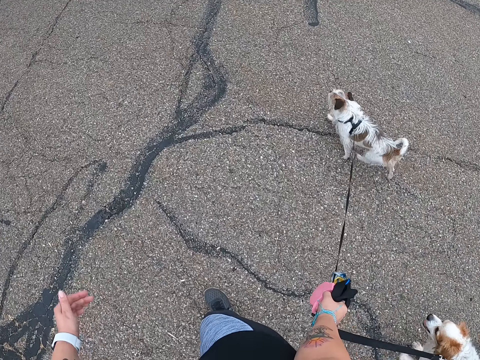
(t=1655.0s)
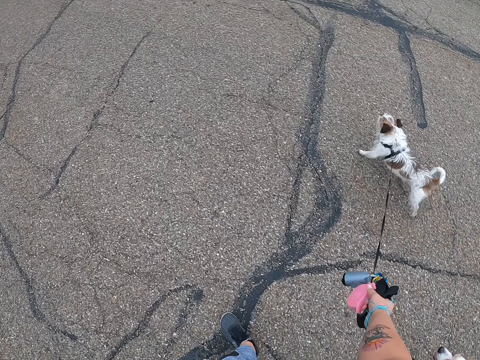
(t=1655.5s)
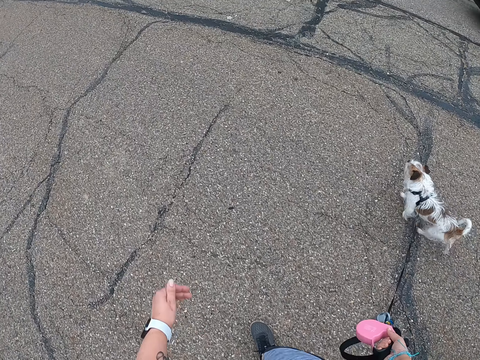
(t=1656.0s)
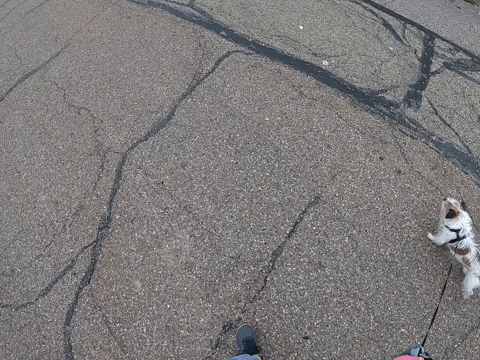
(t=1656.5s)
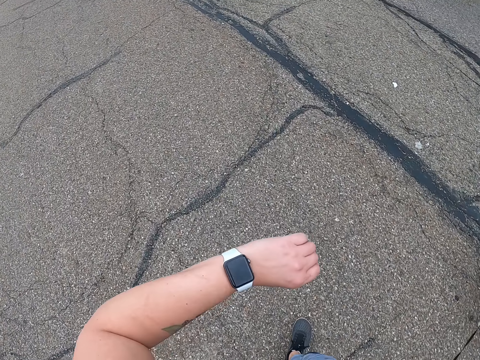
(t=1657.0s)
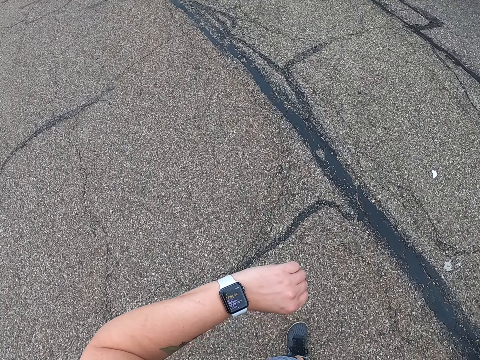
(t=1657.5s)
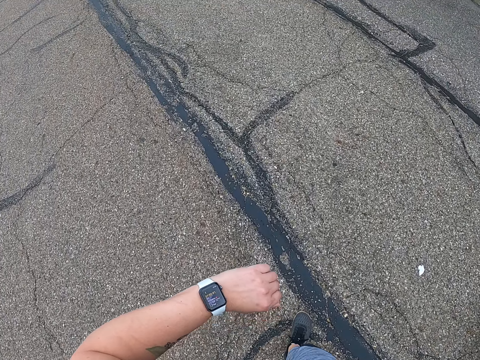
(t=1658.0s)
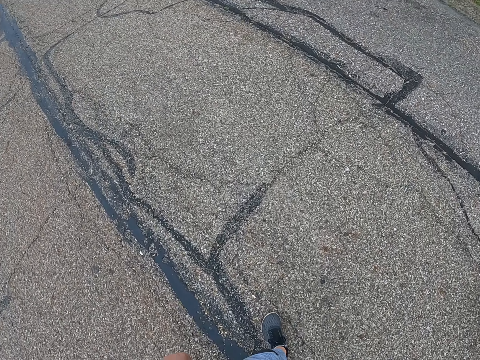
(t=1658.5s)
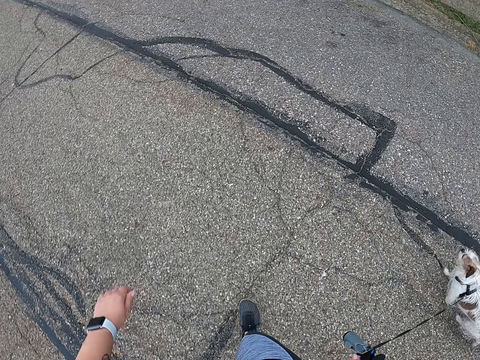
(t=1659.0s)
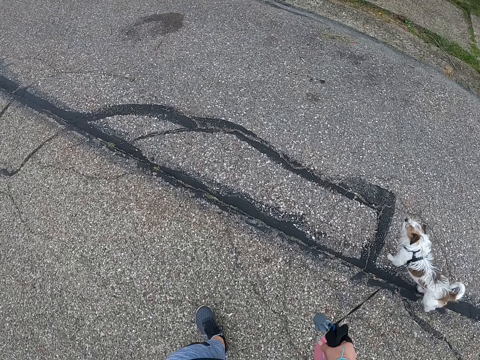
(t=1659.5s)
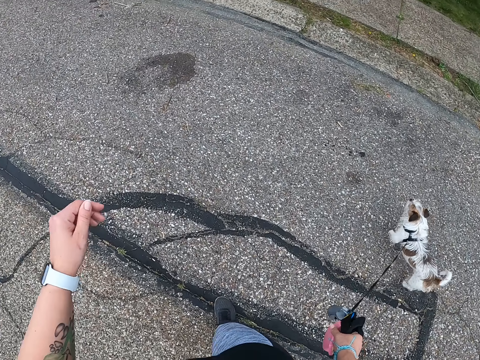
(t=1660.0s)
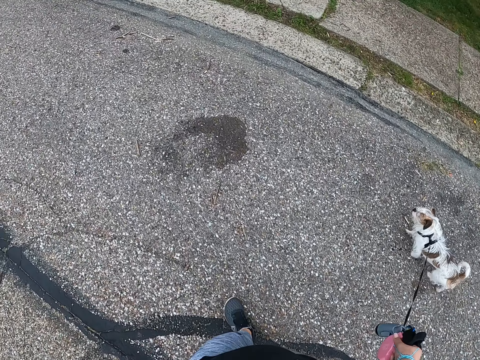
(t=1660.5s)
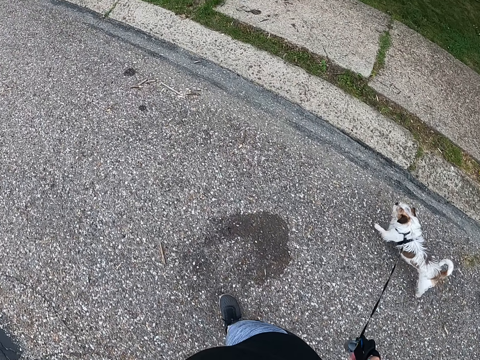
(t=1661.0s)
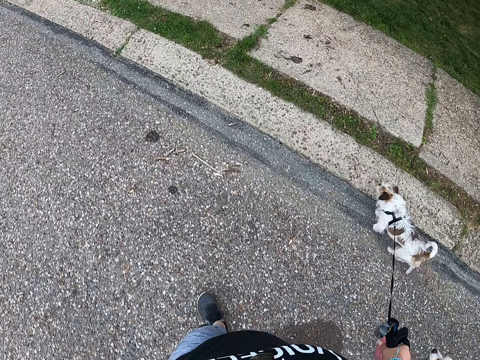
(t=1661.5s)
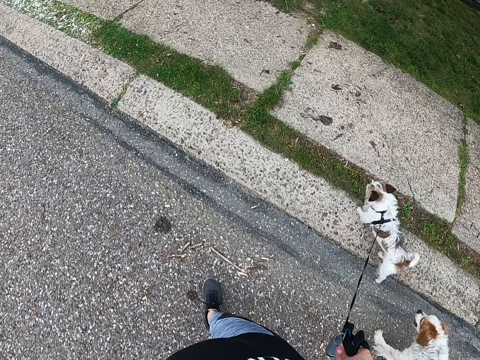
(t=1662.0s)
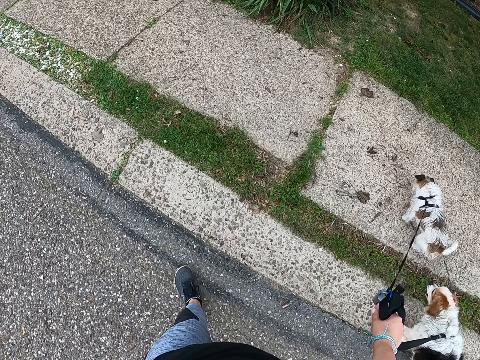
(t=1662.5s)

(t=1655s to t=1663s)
The camera wearer raises her left wrist. She looks at the wrist watch. She walks with dogs on the road. She moves the hand to the camera. She walks with the dogs on the road.
